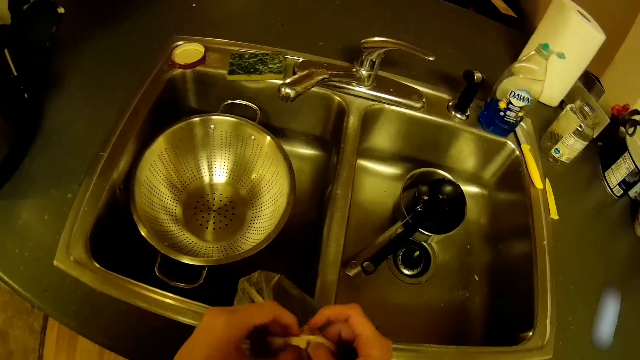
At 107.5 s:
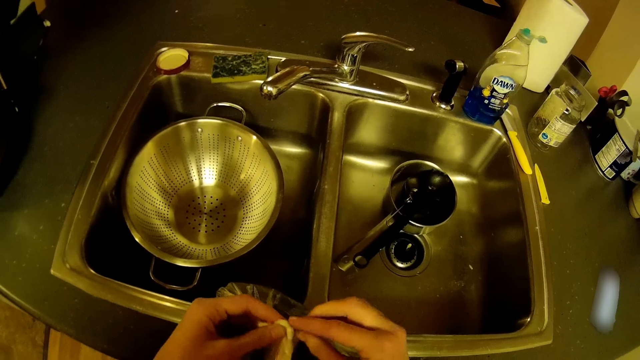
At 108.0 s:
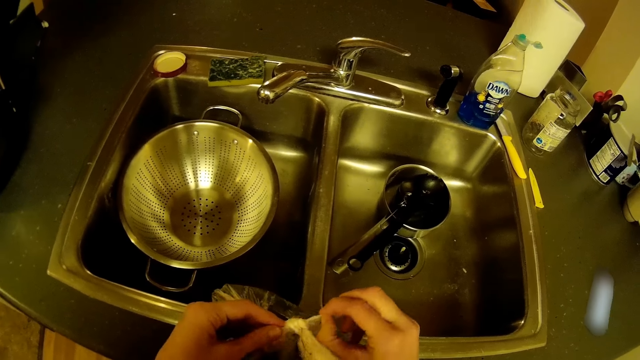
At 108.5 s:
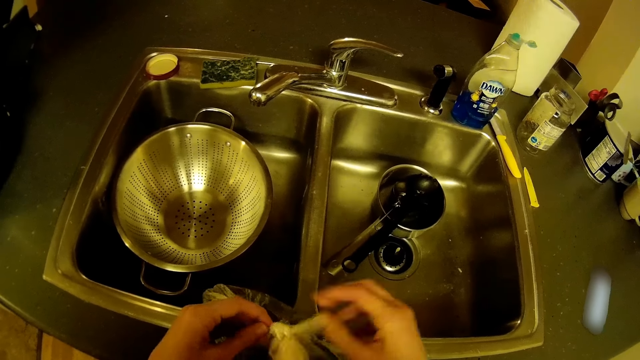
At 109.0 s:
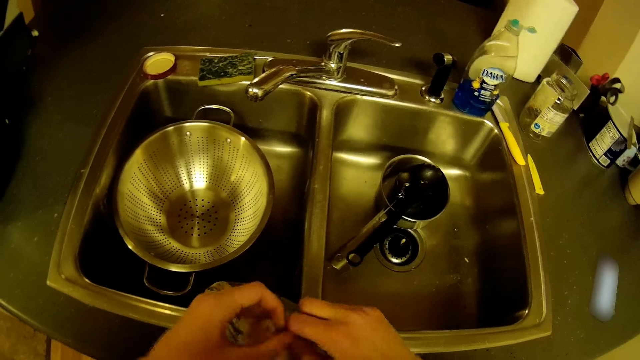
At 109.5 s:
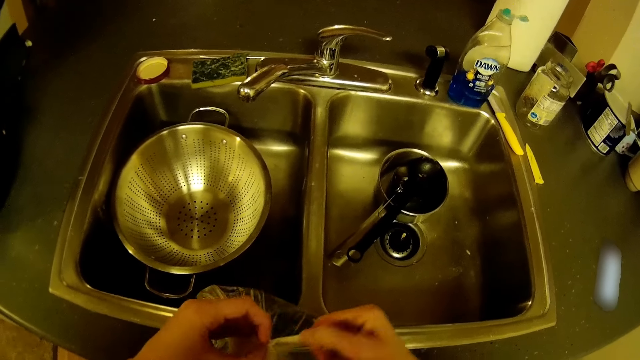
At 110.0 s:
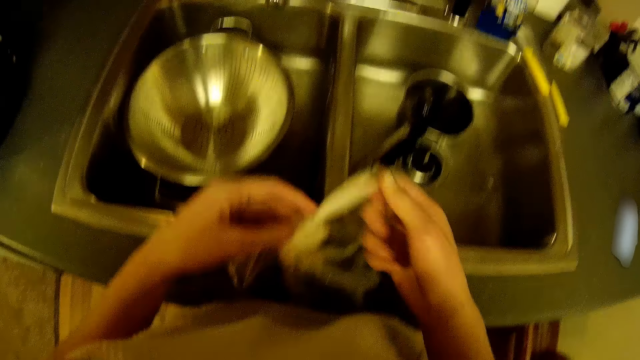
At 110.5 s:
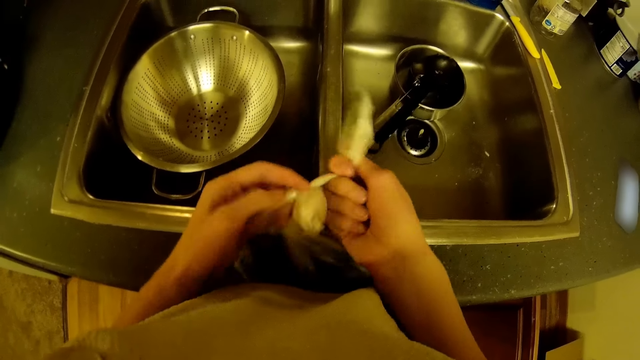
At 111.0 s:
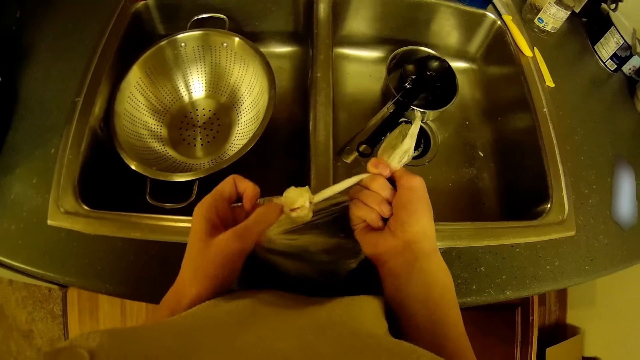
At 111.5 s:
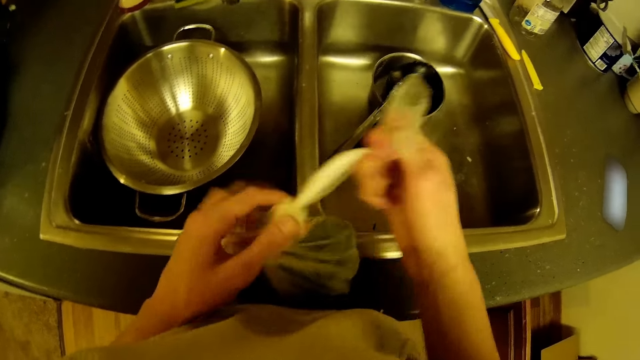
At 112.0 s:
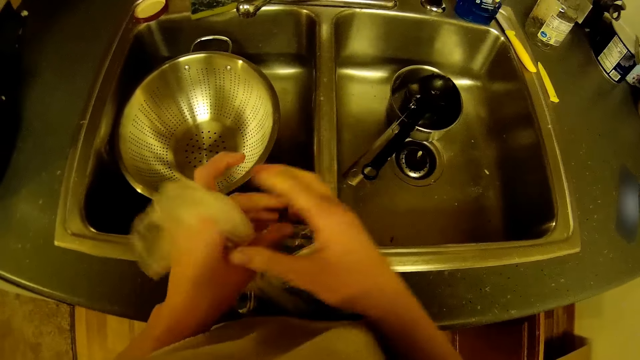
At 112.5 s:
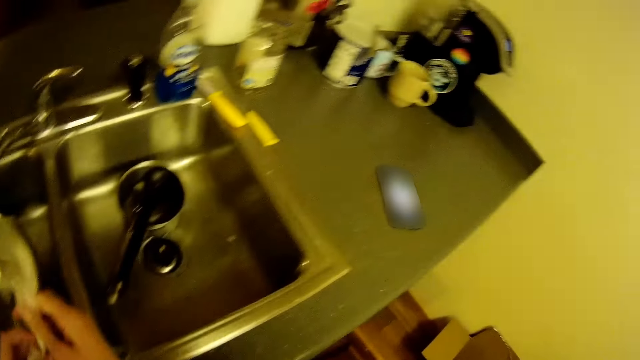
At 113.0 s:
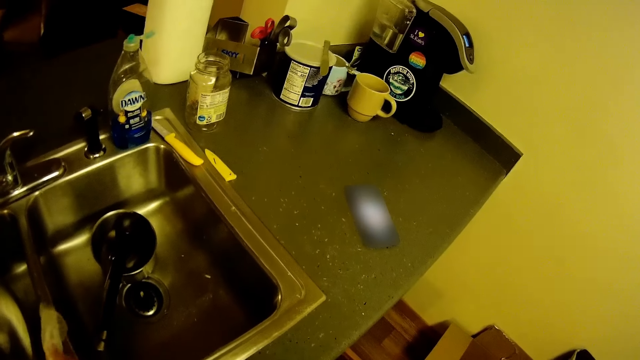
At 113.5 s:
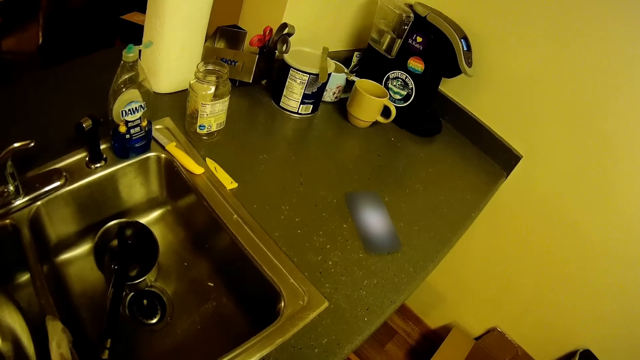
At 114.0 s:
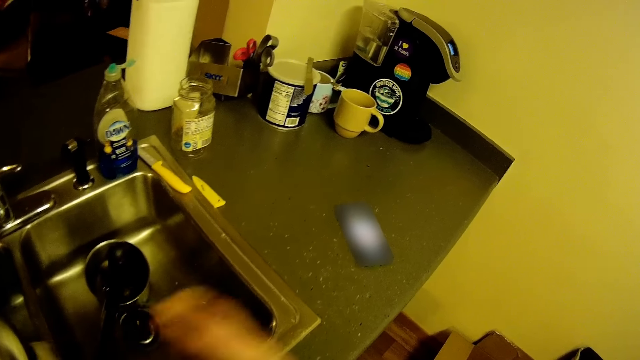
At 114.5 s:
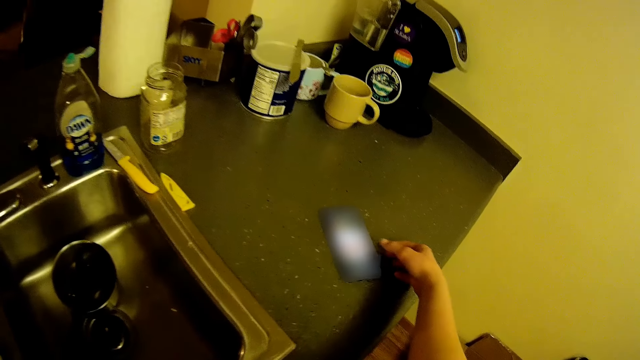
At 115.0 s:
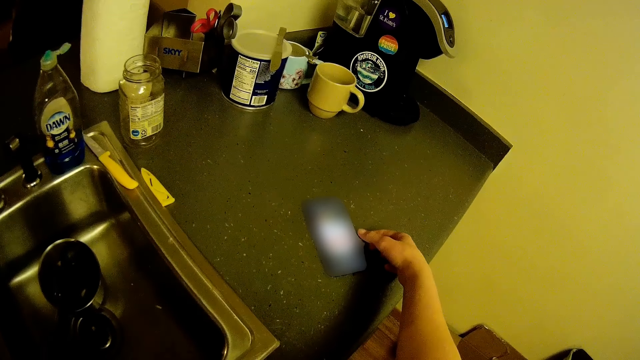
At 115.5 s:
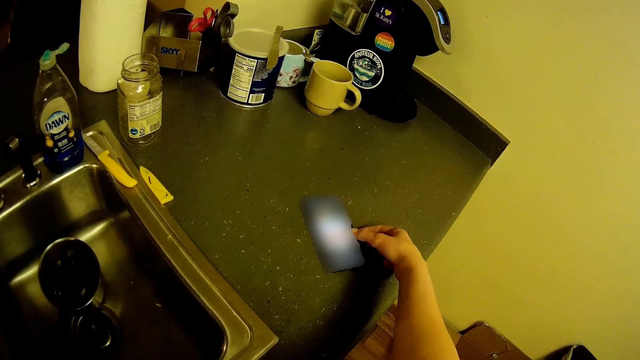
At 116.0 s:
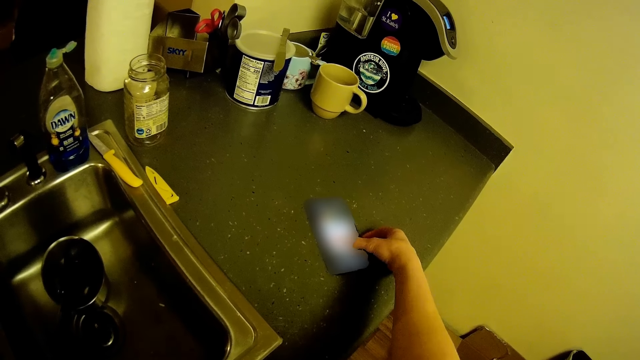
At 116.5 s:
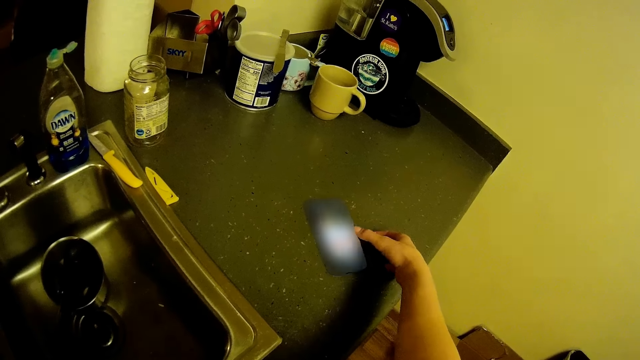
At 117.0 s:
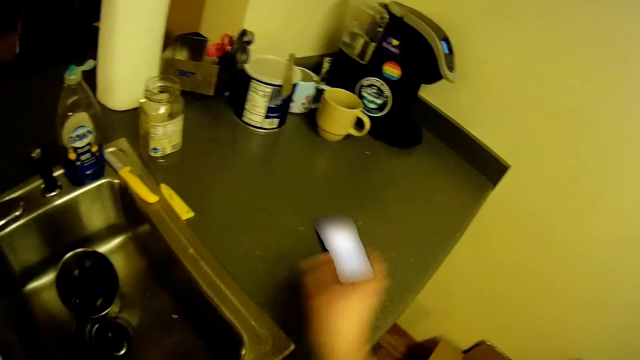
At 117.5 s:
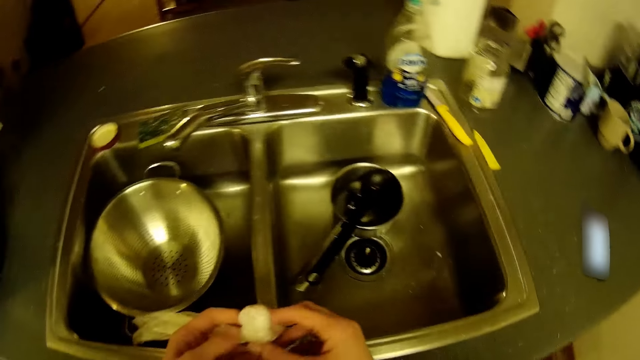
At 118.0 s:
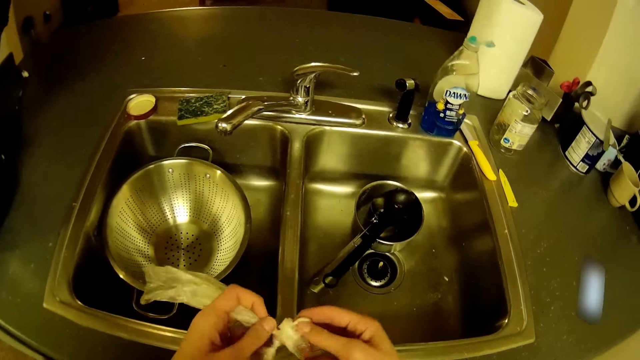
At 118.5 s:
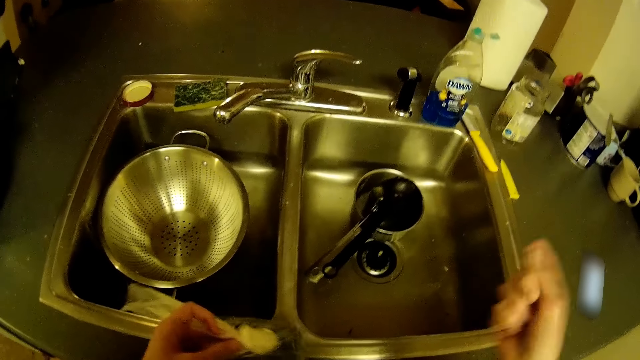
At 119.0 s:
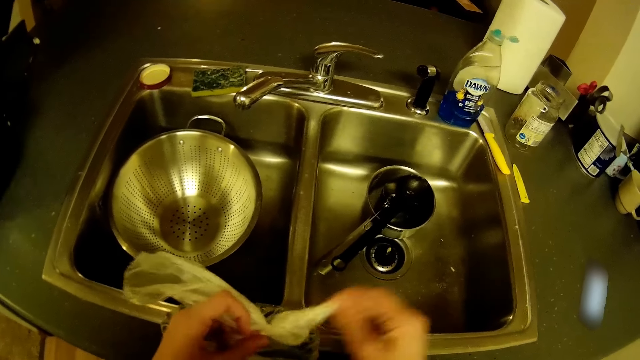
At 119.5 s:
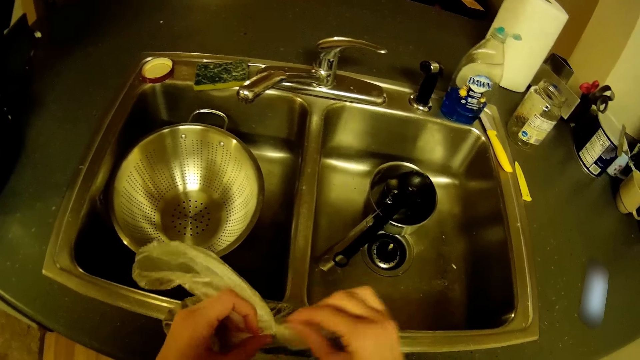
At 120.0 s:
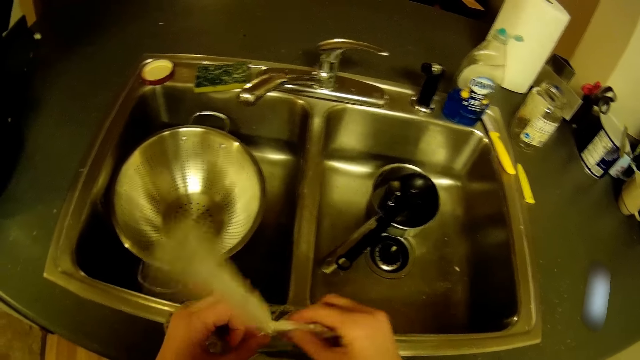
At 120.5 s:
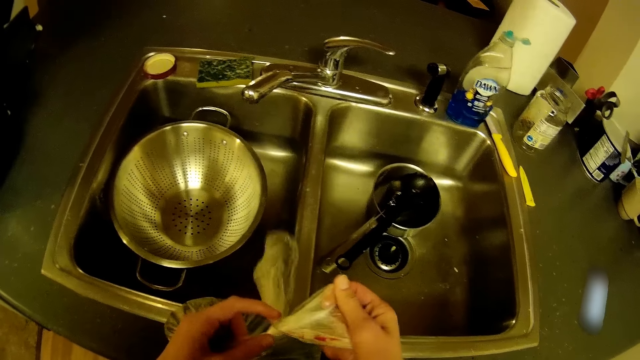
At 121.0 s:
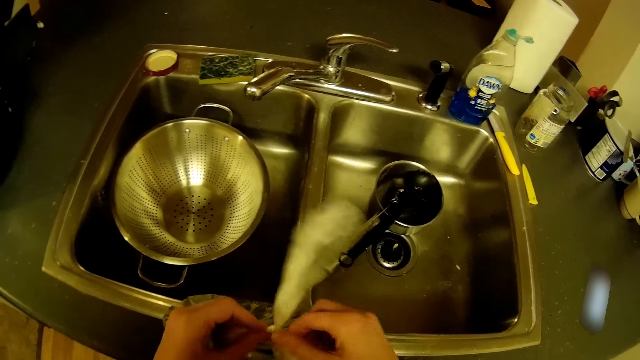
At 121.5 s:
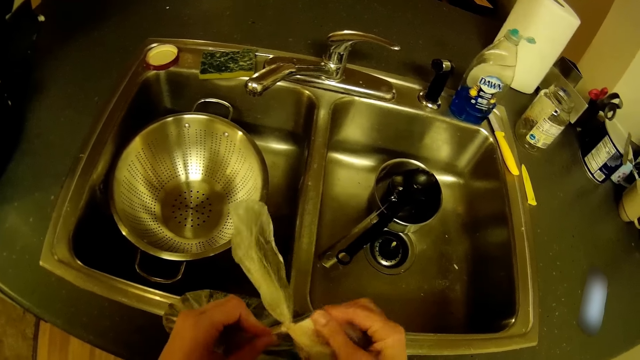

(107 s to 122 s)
The camera wearer unties the green peas package. He operates the phone on the kitchen slab with his left hand. He unties the nylon with both hands.

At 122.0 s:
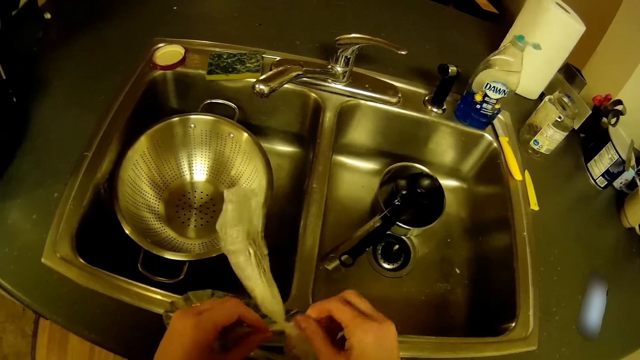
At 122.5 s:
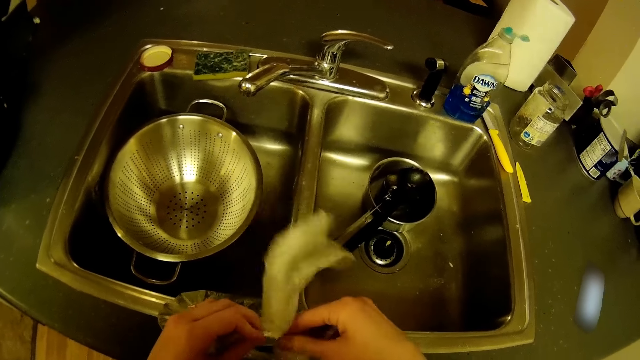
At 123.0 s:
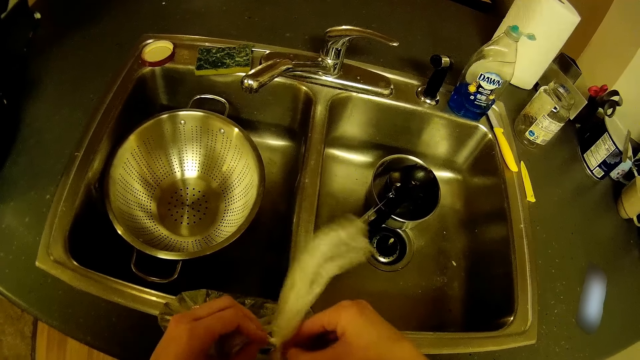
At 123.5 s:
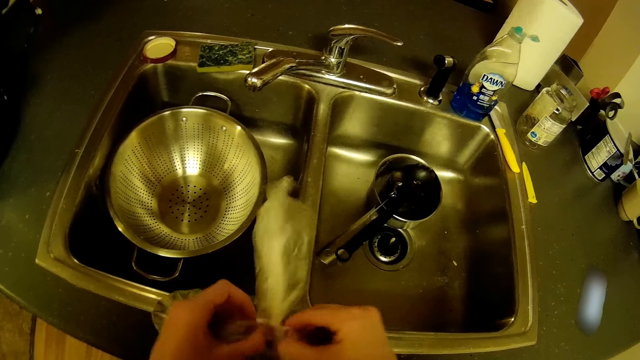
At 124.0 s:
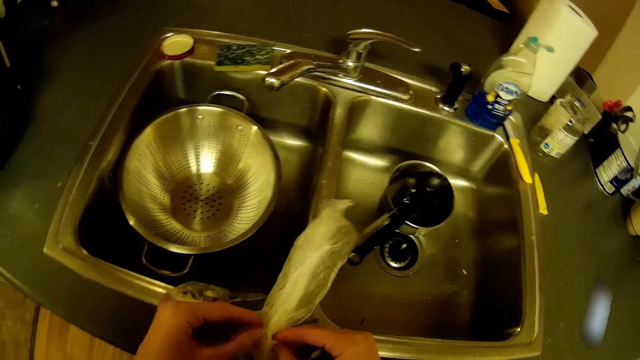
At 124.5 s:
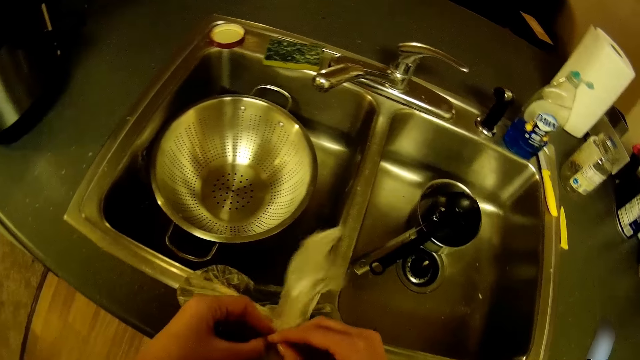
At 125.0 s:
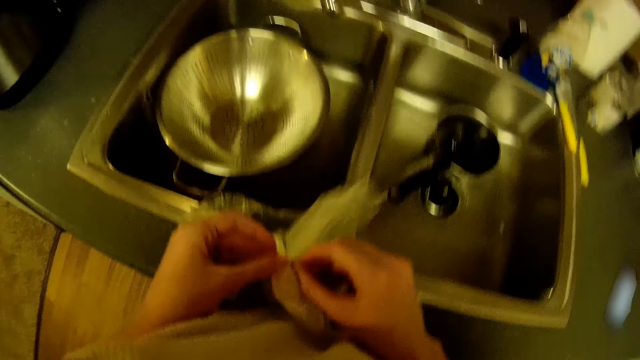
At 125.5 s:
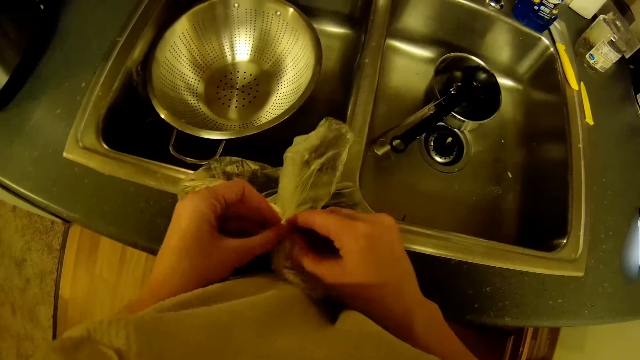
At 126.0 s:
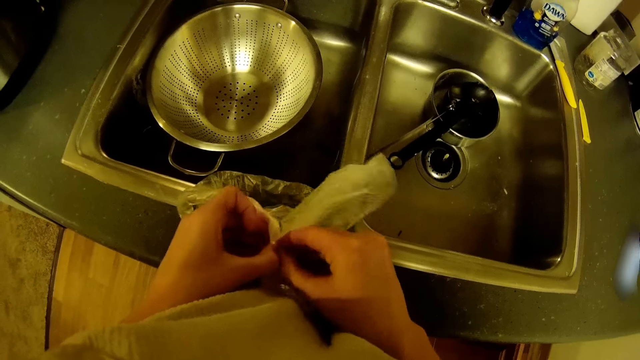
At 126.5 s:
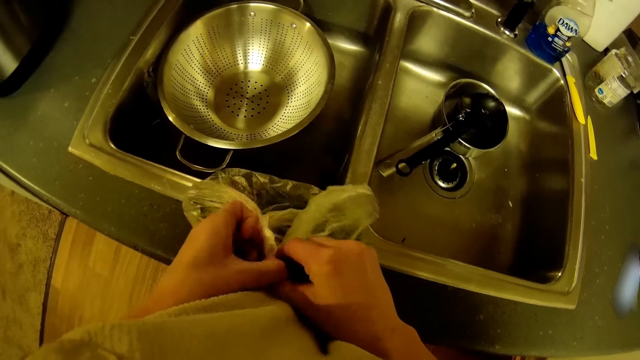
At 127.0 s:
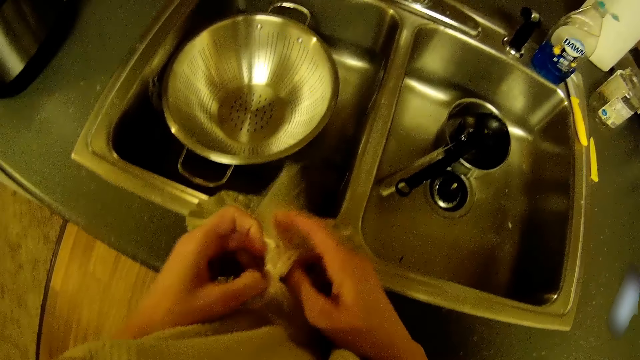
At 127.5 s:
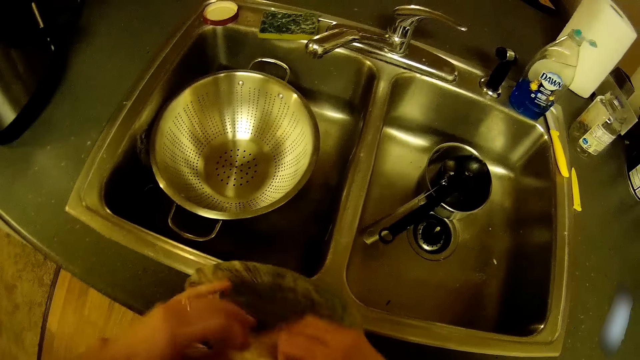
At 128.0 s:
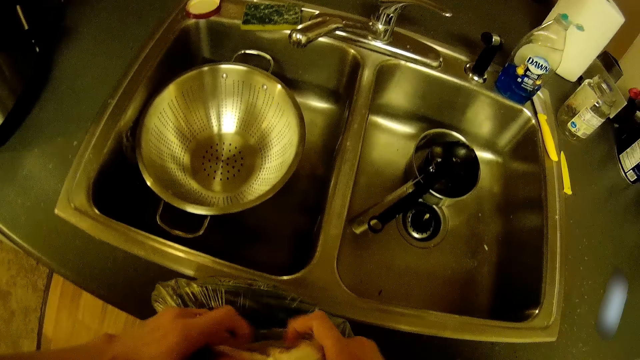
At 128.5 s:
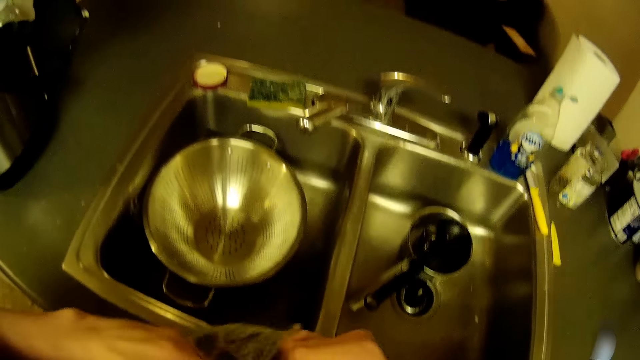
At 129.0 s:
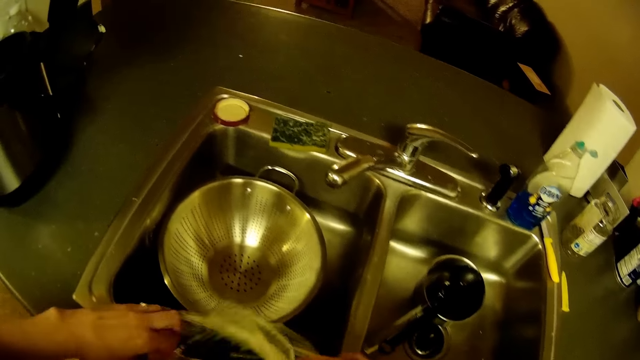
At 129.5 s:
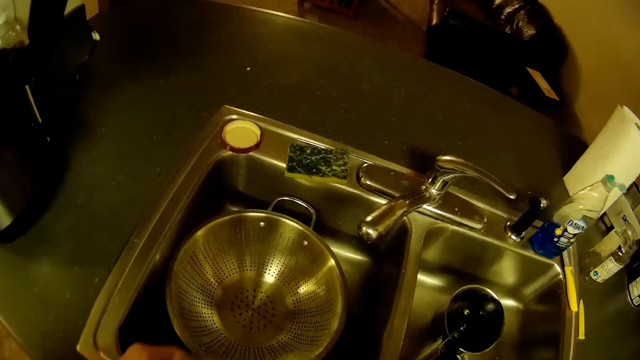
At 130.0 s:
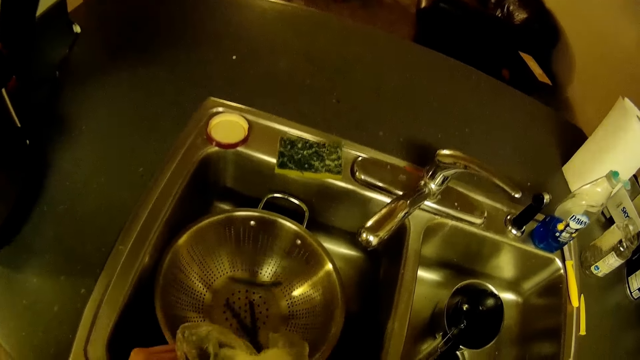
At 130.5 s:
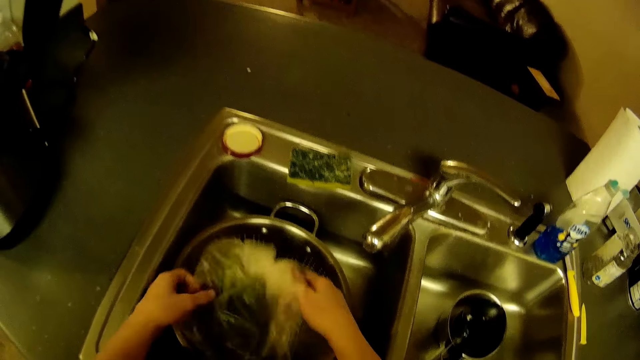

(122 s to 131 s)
The camera wearer cuts the package. He pours some green peas from the nylon into the sieve in the kitchen sink with both hands.
